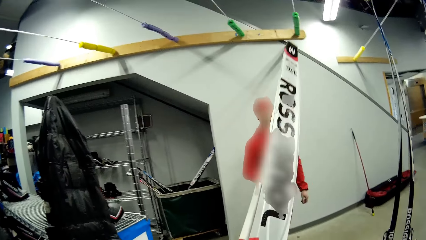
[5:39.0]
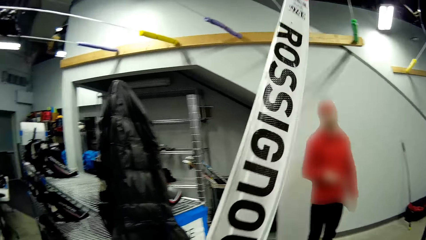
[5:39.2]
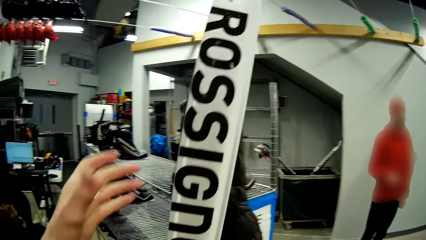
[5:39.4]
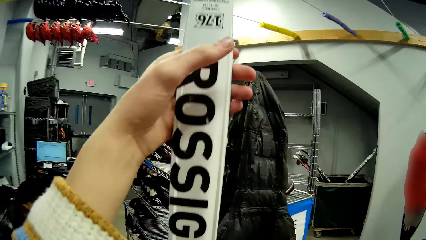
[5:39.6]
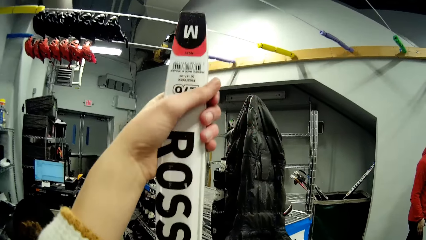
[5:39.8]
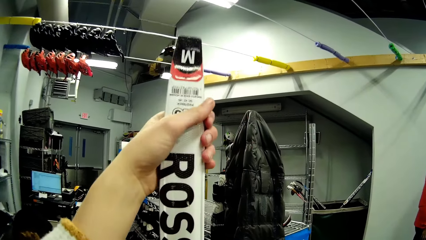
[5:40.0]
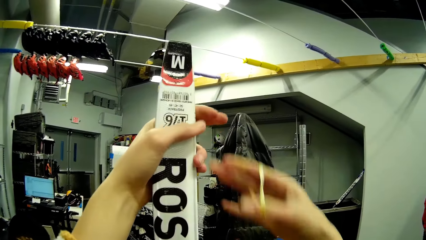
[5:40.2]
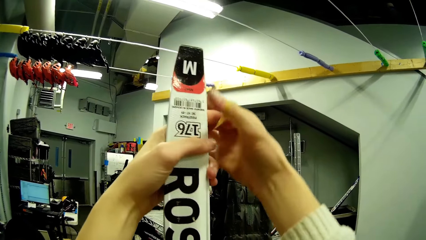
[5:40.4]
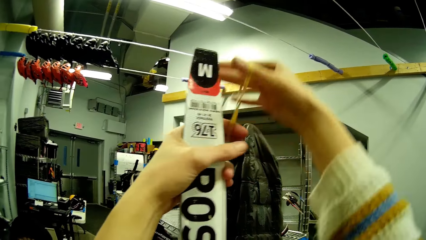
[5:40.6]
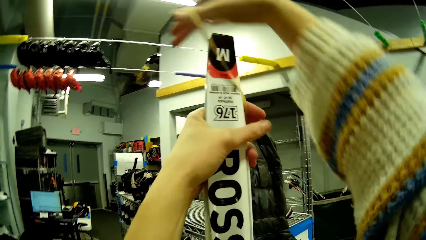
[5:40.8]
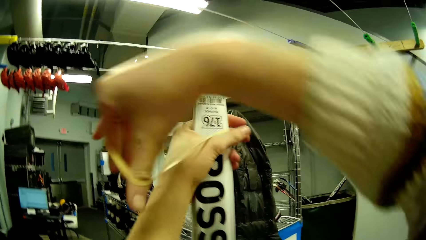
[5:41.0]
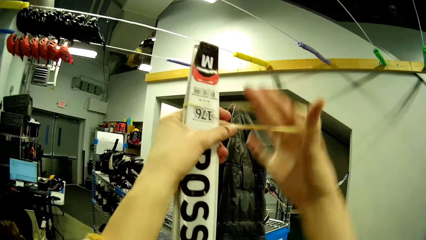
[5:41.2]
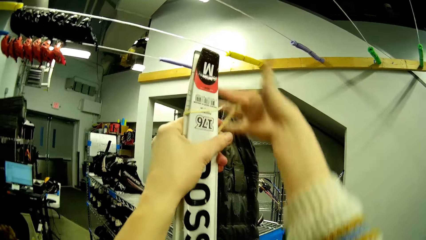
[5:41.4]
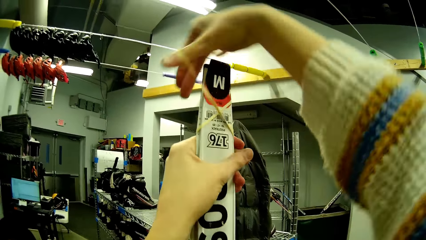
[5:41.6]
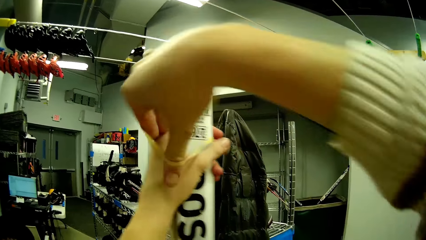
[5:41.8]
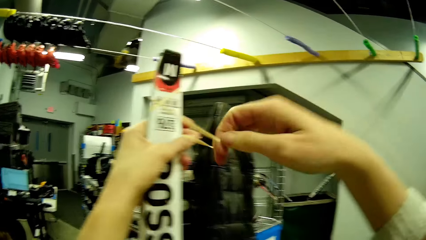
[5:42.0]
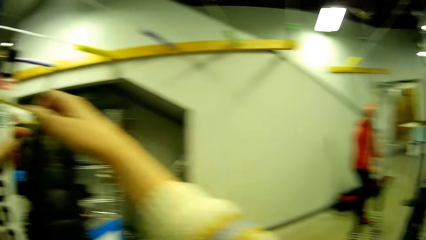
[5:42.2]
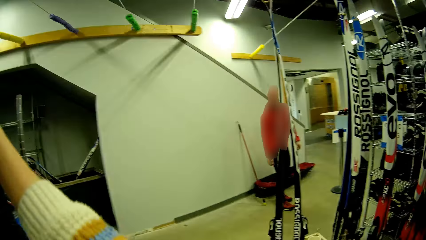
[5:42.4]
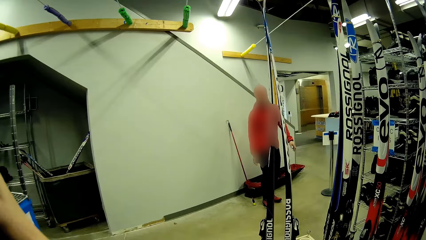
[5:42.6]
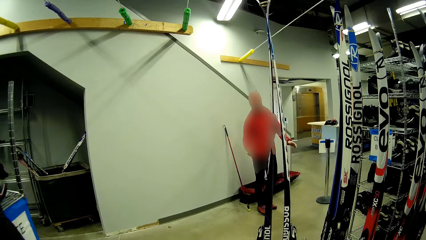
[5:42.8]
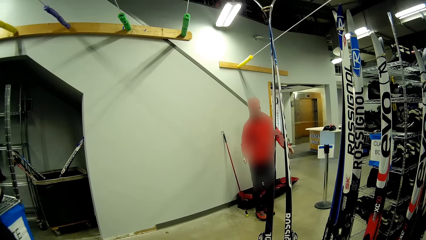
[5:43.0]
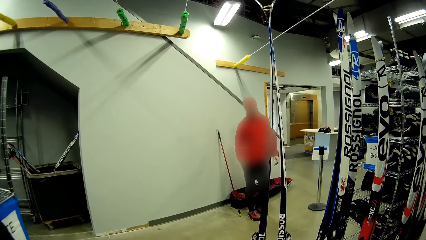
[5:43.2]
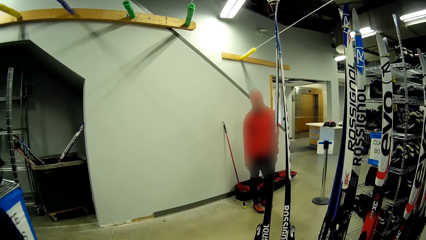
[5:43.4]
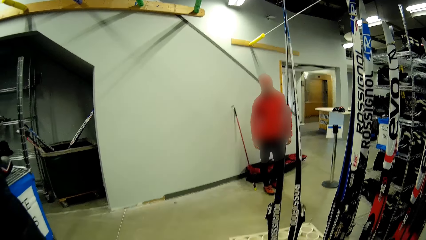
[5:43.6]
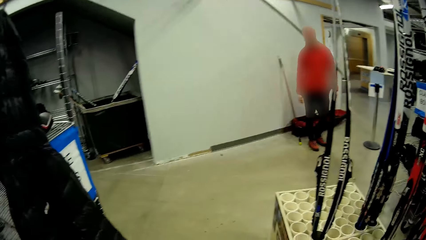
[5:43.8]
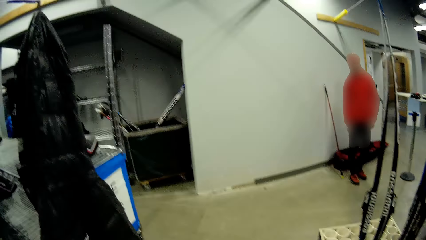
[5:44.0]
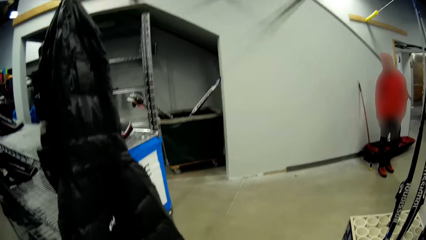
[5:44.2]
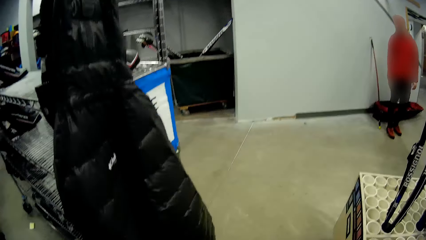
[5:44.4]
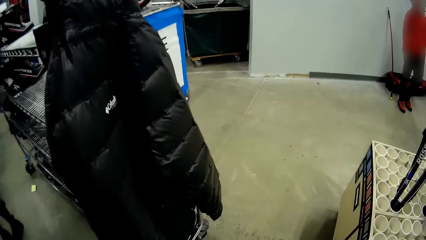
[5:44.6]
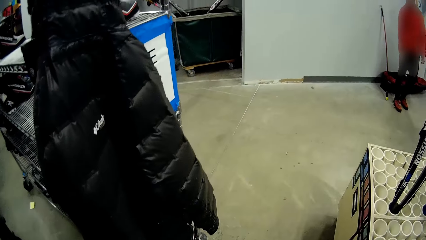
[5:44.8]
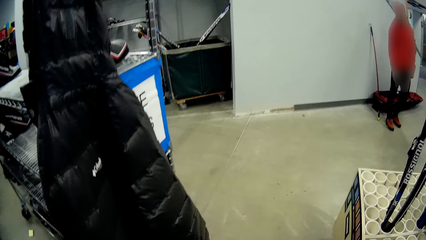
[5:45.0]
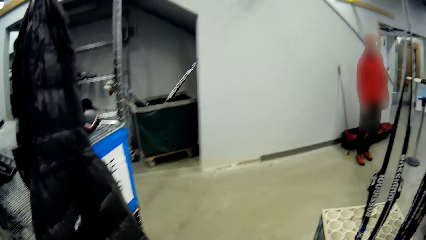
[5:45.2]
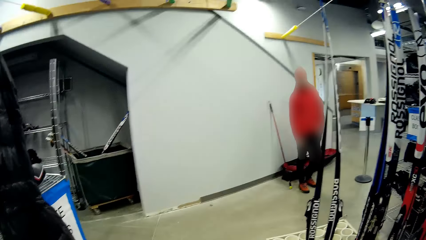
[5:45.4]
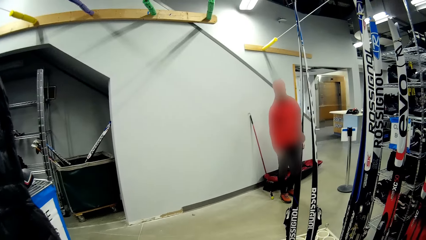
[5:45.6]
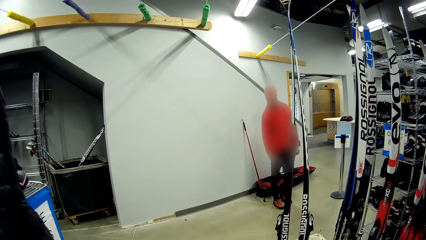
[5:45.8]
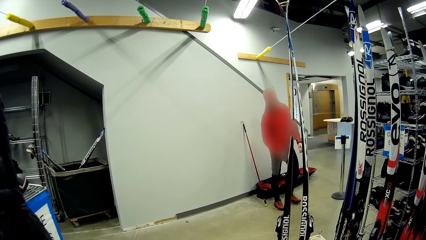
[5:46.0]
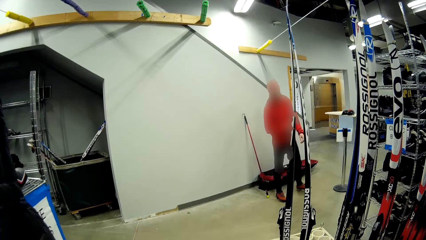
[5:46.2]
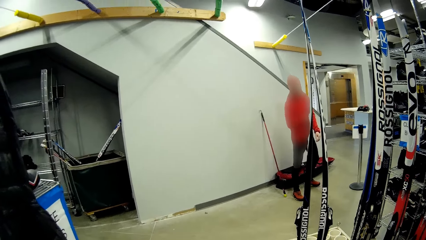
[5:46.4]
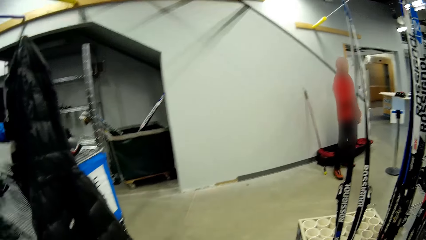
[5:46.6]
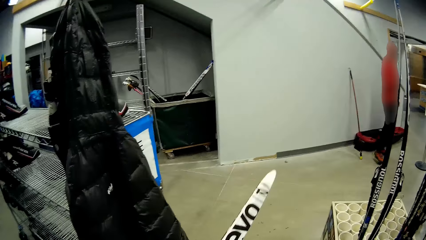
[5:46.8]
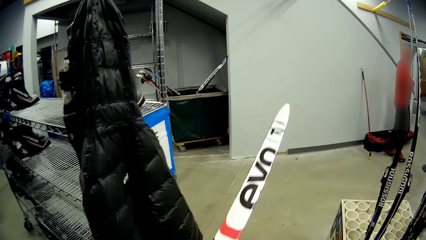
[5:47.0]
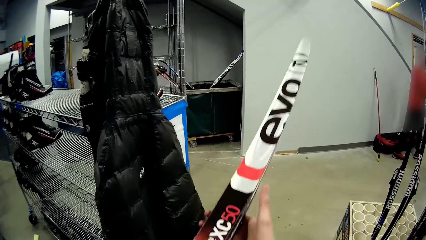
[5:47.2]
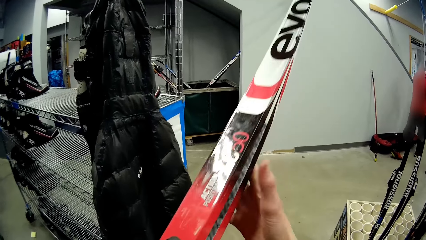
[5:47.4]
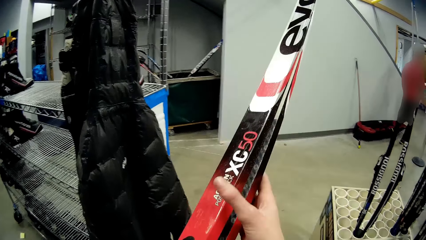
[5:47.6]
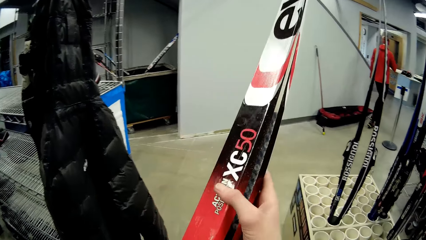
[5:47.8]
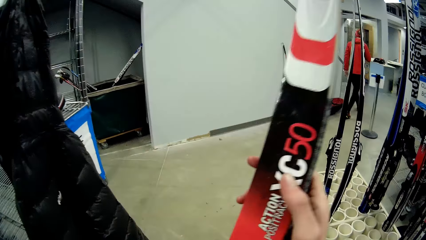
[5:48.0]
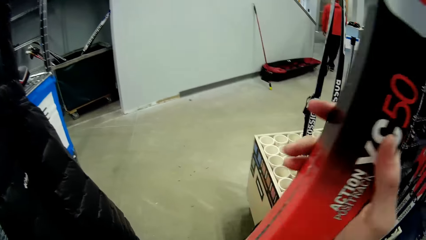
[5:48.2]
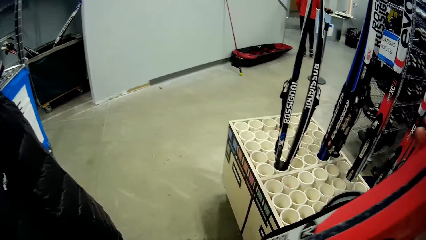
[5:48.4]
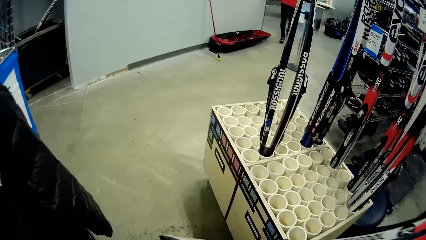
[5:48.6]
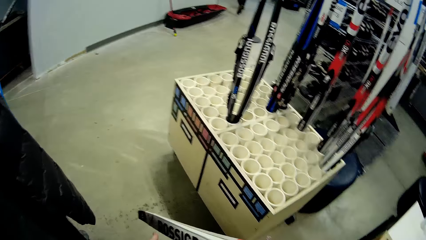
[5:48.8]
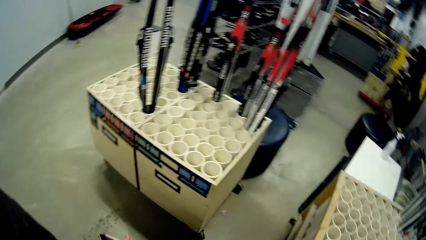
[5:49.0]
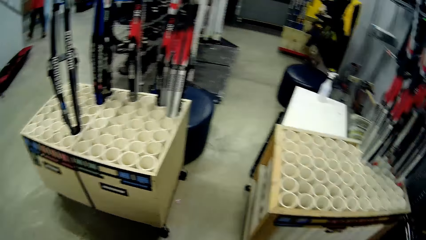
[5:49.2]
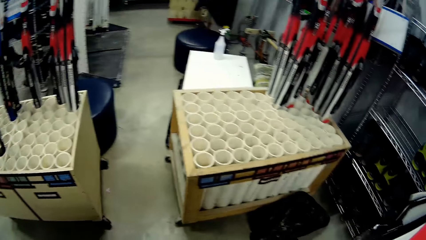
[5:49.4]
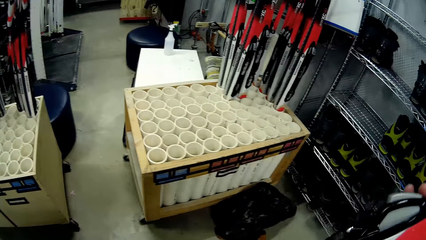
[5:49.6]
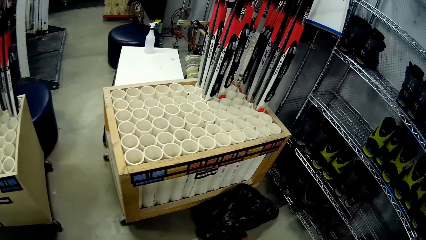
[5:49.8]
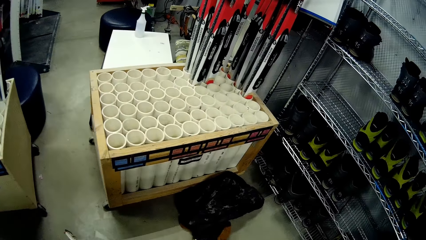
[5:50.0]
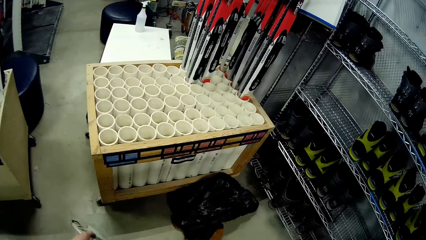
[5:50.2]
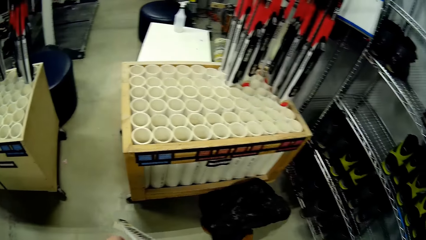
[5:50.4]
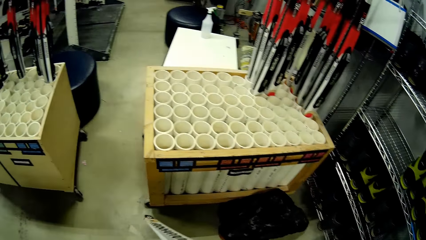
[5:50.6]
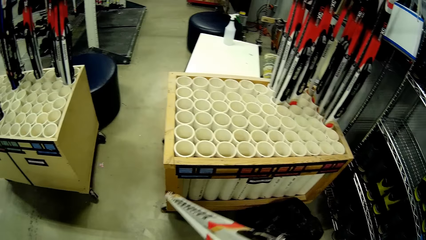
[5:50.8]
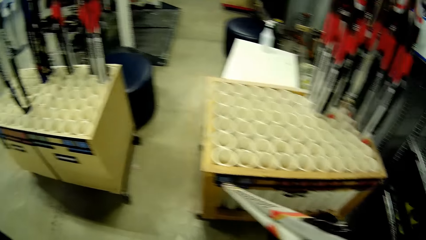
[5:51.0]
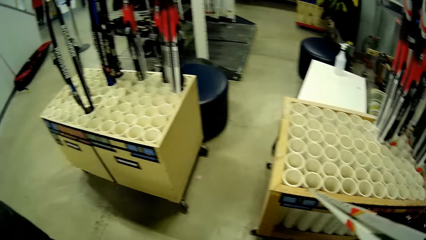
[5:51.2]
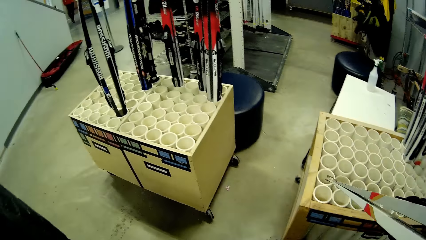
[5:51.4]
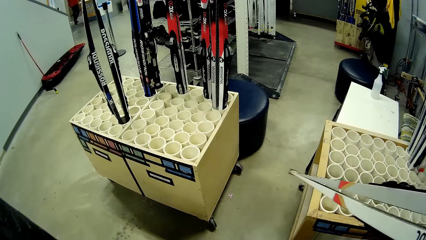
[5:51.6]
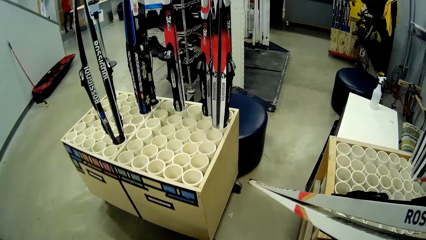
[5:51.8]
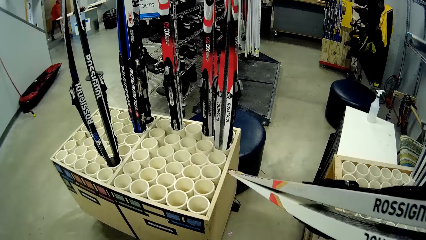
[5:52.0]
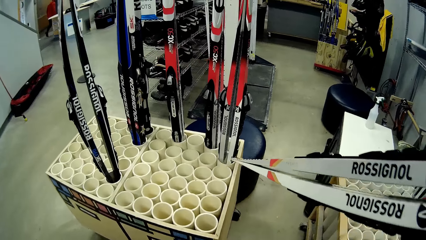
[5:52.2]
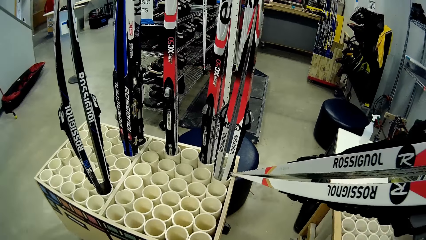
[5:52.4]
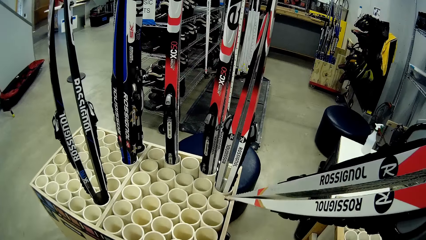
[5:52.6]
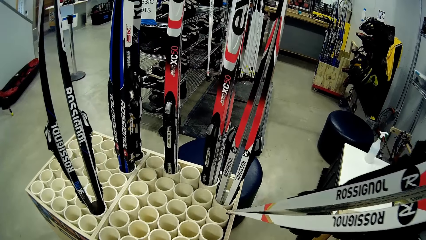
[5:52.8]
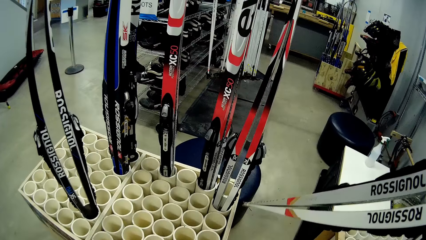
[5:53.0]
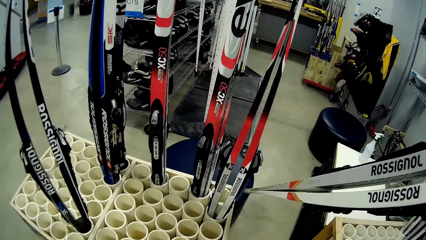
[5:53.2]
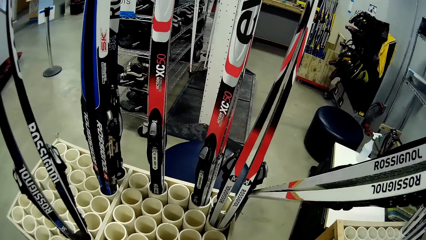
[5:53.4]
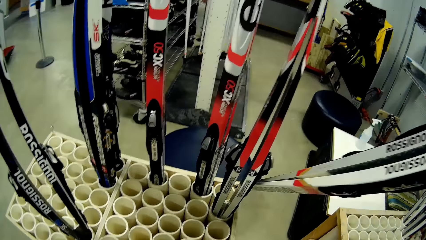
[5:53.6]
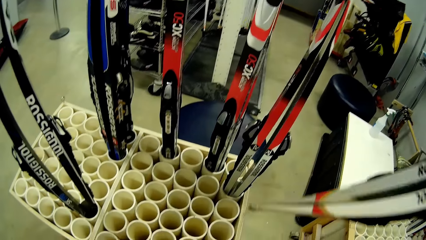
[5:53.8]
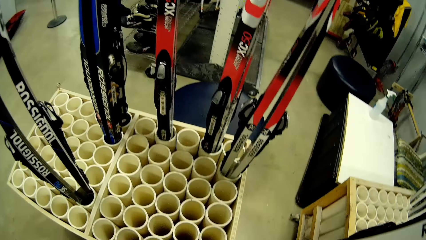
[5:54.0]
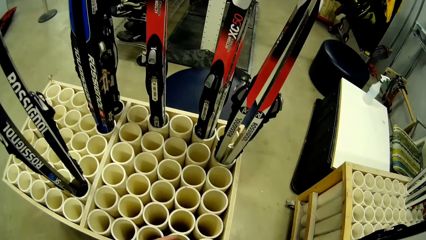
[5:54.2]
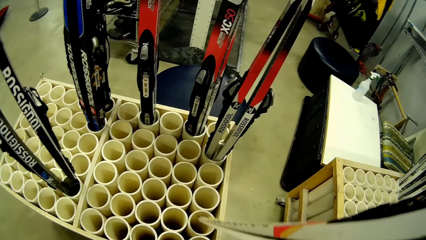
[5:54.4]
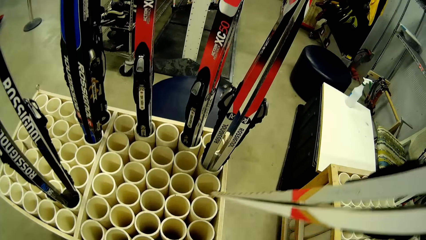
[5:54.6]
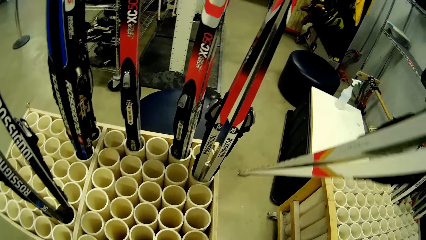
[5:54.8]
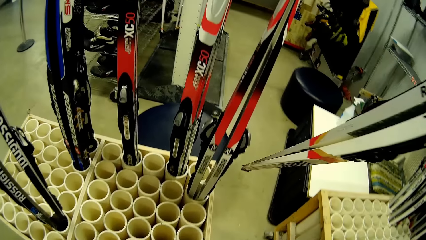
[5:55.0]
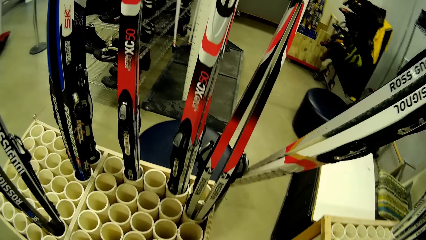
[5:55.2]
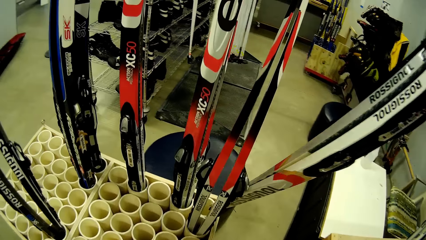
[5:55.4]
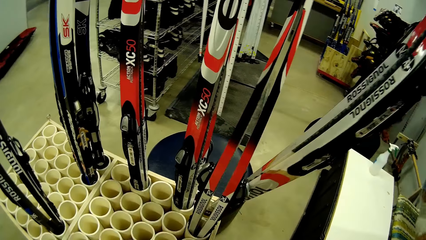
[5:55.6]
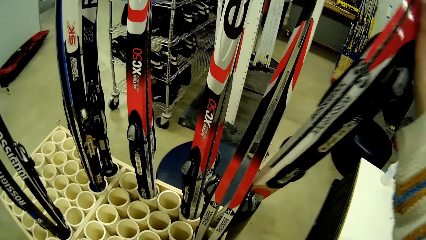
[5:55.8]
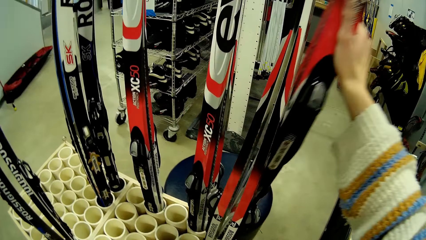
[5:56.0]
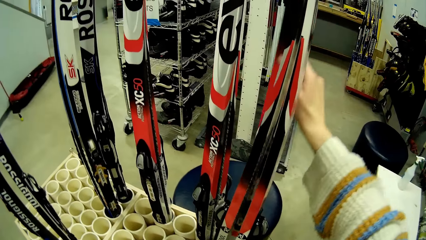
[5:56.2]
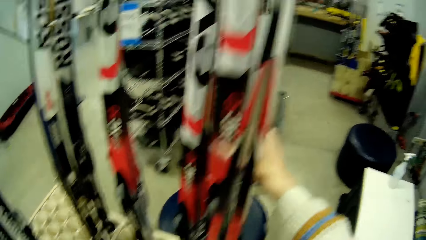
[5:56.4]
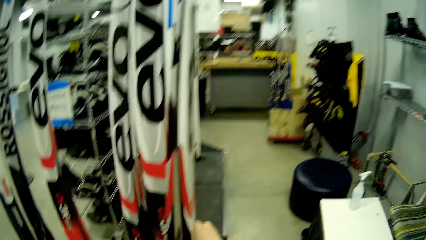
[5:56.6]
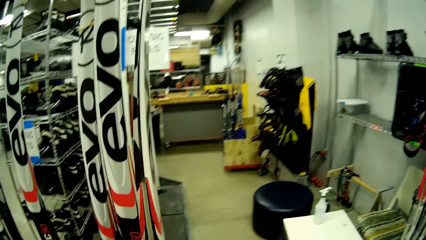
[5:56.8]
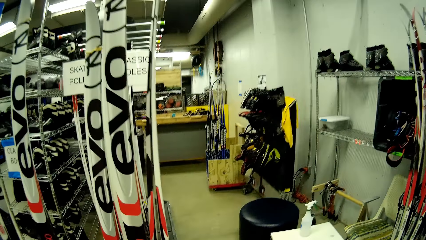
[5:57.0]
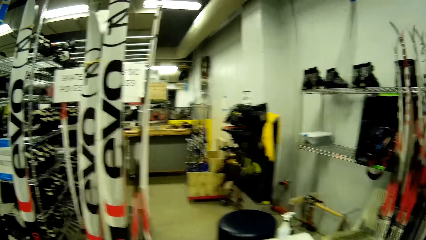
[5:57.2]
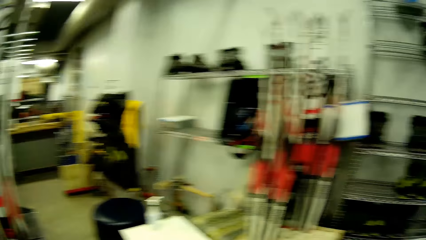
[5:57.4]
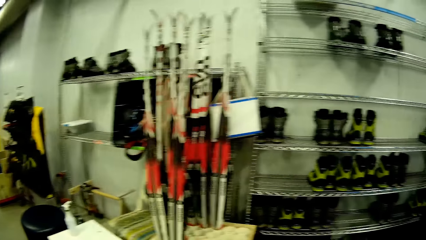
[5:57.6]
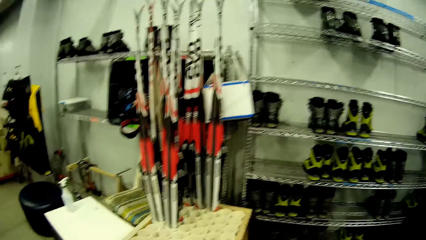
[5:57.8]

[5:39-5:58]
The camera wearer holds the pair of skis with his left hand. He joins the pair of skis in his left hand with the rubber band in his right hand. He wraps the rubber band around the skating ski. A man interacts with the camera wearer. The camera wearer looks around. He holds the pair of skis with his right hand. He walks around. He keeps the pair of skis in his right hand in a ski crate on the ground.
